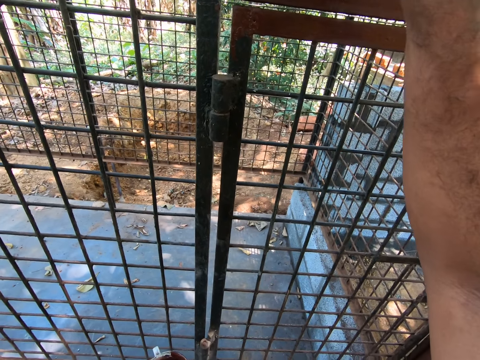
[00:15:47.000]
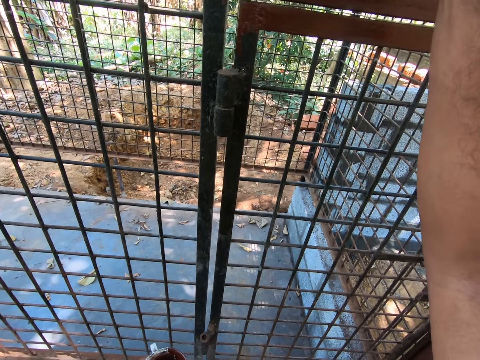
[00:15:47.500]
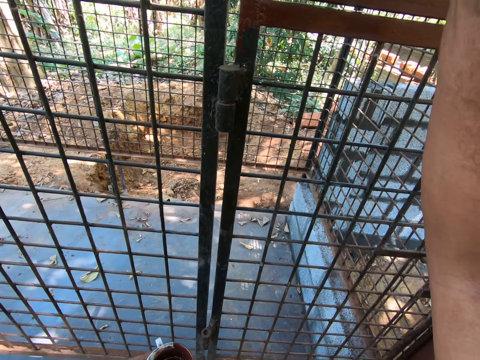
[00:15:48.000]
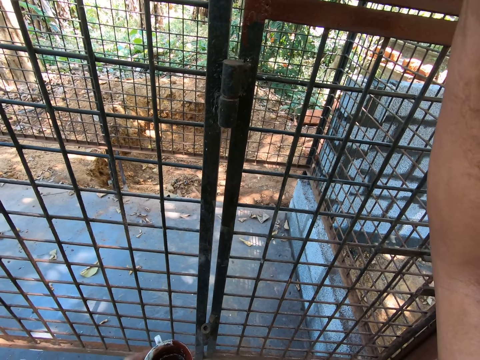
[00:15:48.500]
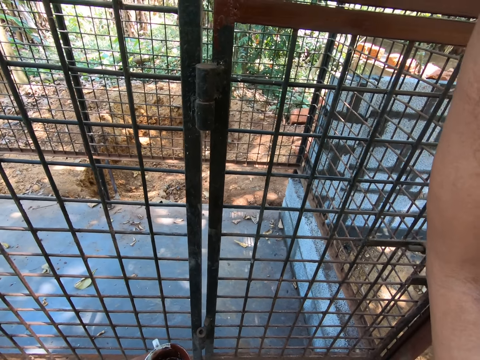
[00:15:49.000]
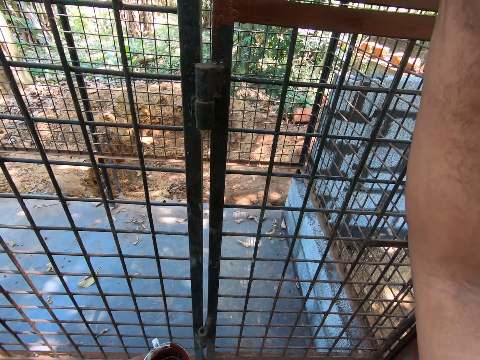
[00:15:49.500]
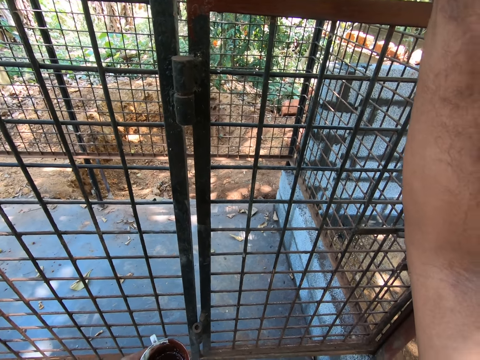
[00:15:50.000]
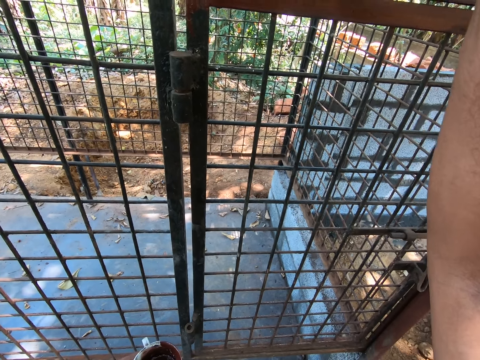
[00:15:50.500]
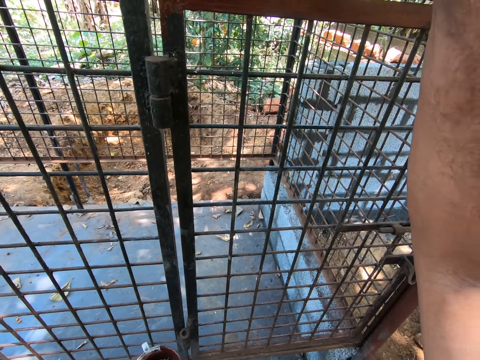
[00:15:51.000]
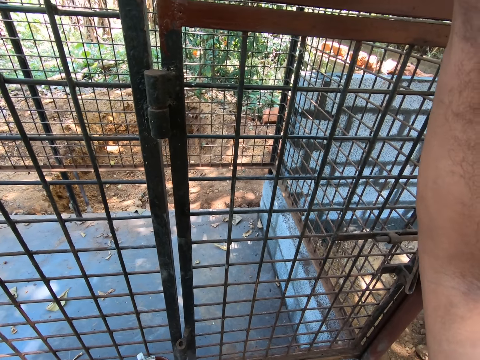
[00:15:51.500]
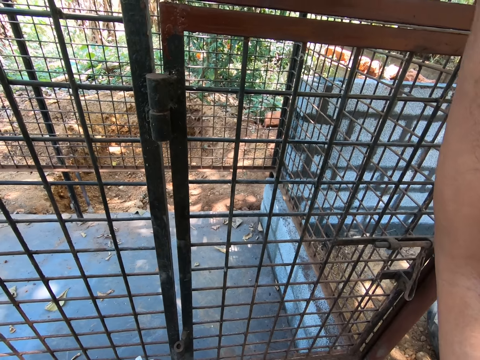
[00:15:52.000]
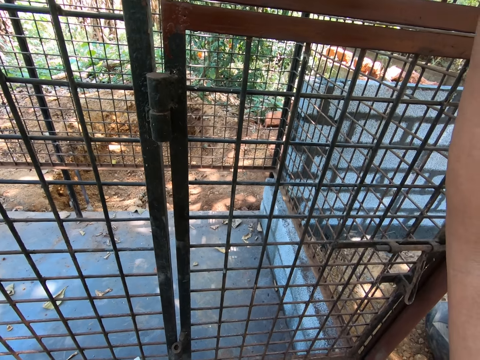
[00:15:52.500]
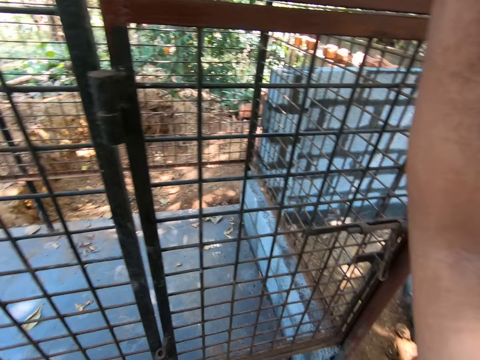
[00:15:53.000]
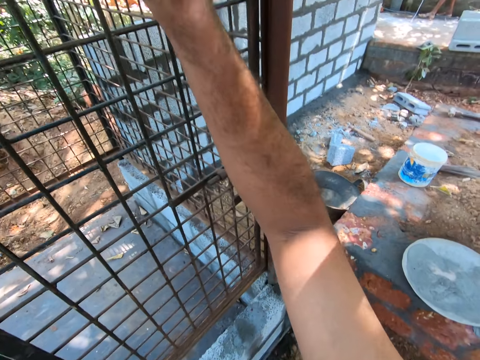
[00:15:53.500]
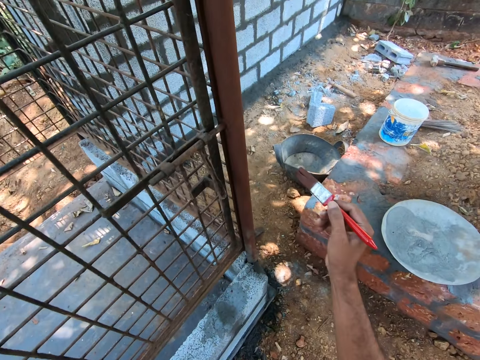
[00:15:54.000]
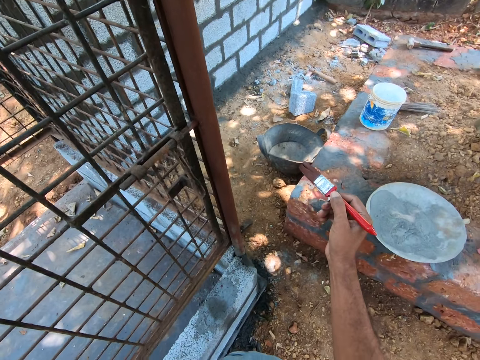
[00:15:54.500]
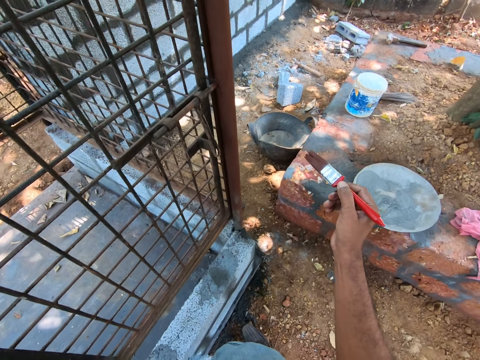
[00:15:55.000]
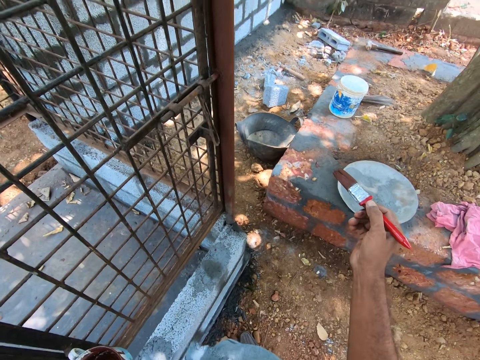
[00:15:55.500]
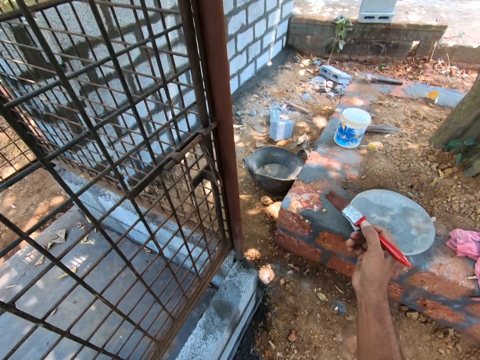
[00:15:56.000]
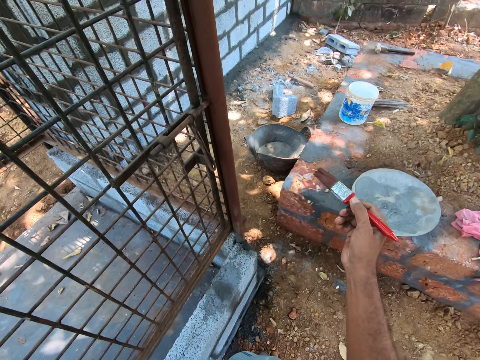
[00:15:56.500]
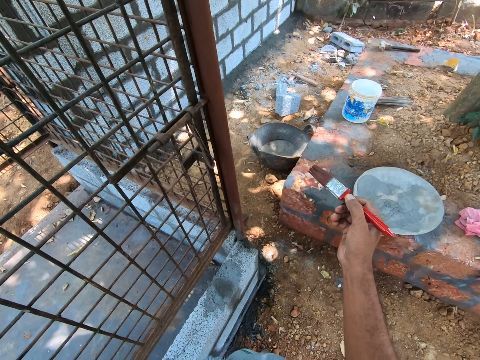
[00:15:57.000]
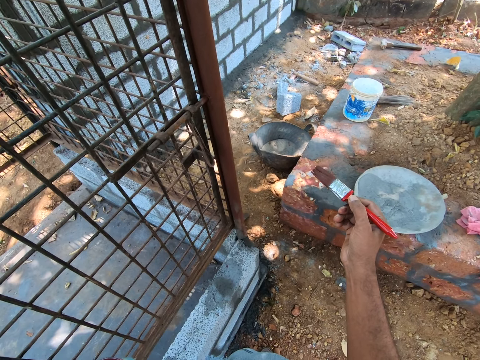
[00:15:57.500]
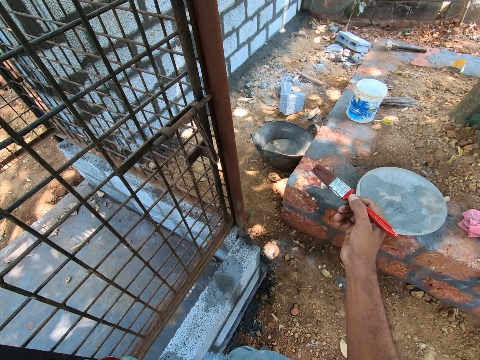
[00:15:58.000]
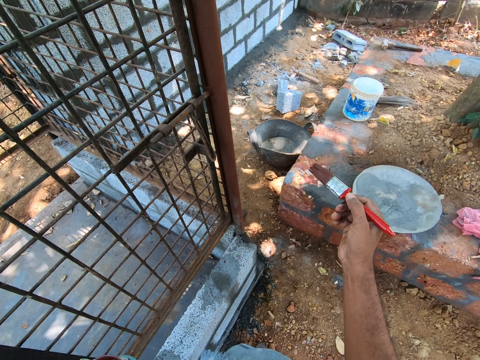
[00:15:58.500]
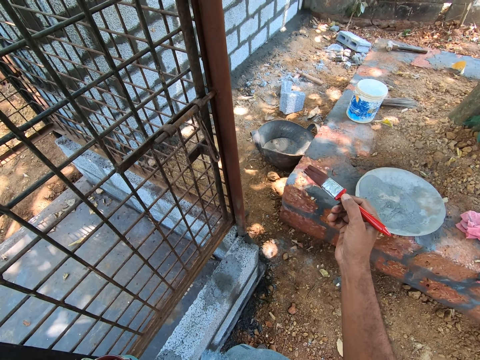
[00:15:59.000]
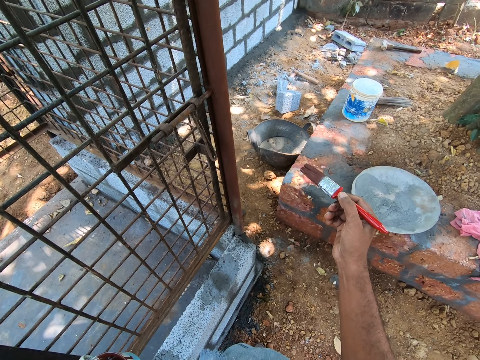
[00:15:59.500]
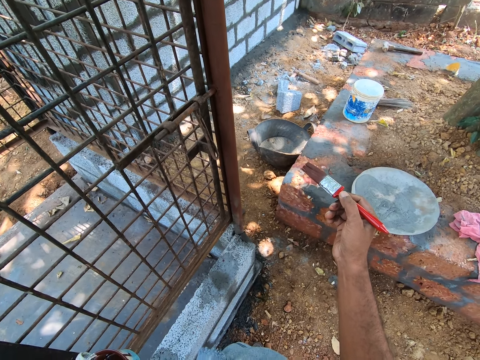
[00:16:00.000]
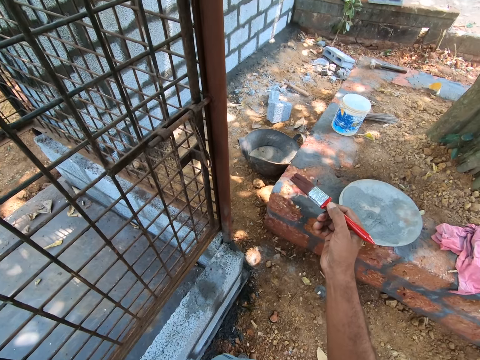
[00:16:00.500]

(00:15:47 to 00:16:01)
The camera wearer looks around. They hold a paint brush.

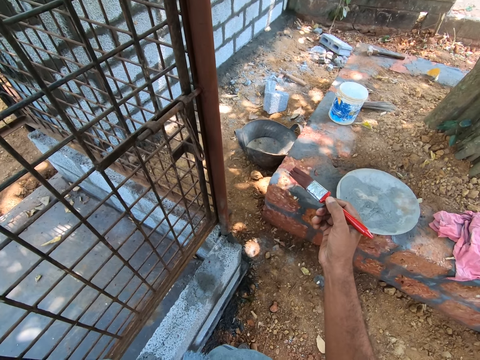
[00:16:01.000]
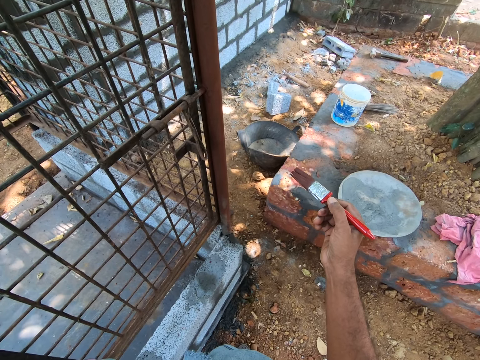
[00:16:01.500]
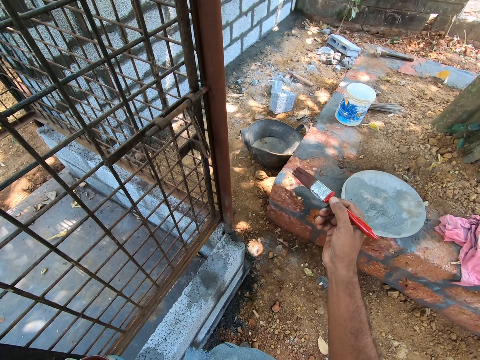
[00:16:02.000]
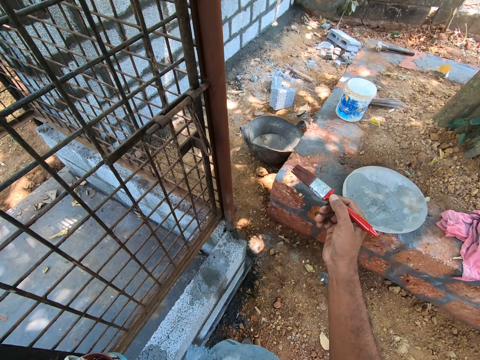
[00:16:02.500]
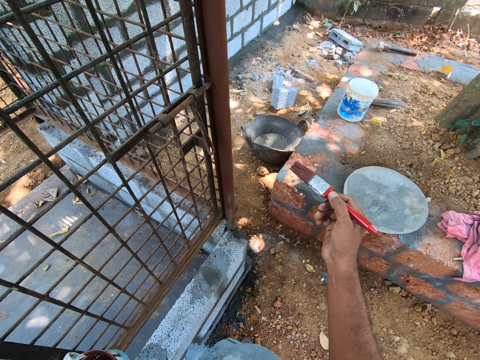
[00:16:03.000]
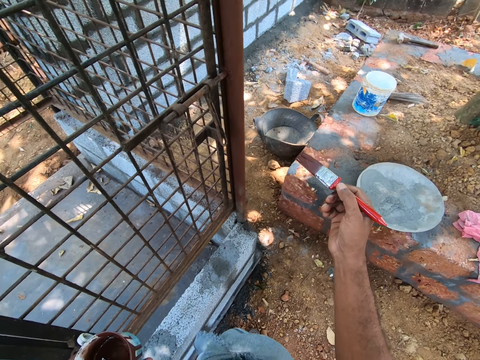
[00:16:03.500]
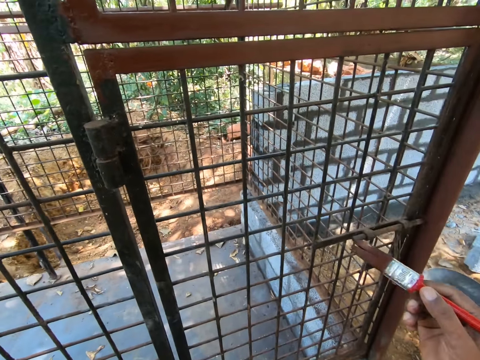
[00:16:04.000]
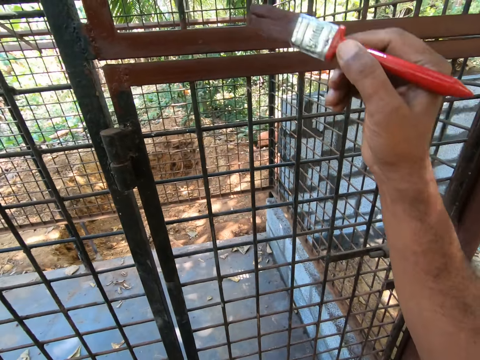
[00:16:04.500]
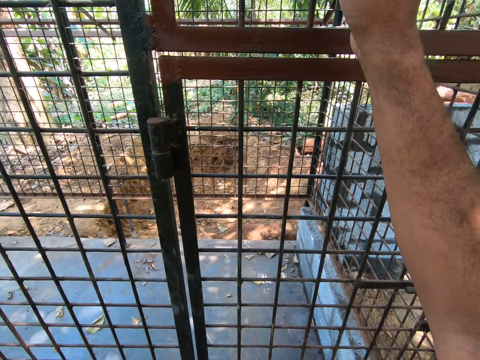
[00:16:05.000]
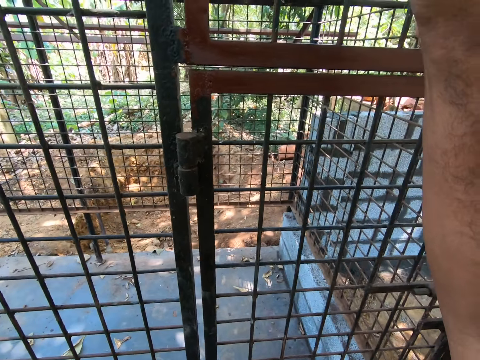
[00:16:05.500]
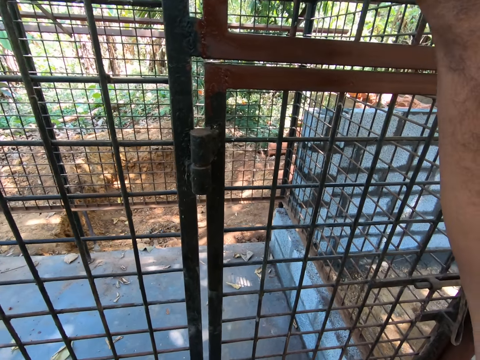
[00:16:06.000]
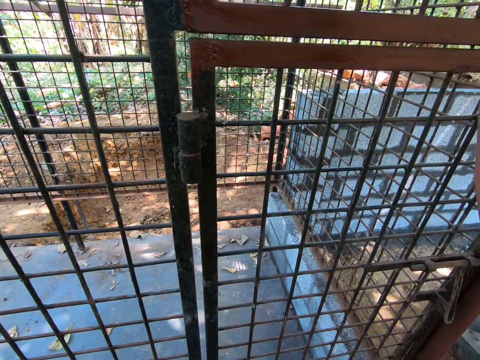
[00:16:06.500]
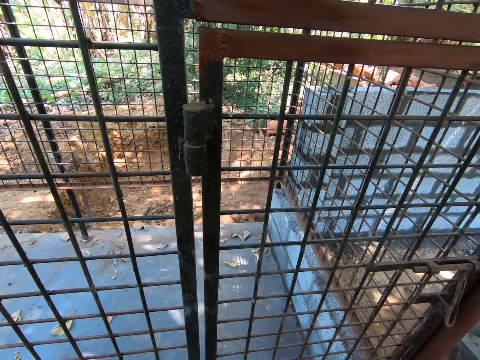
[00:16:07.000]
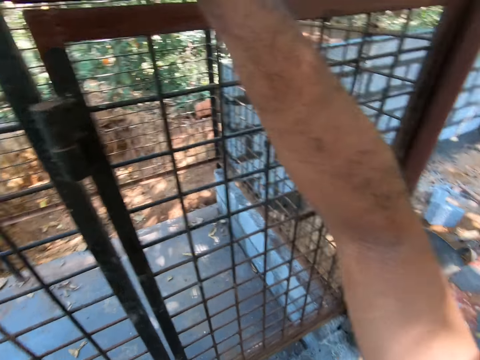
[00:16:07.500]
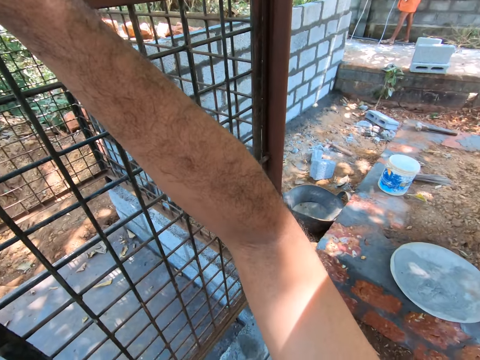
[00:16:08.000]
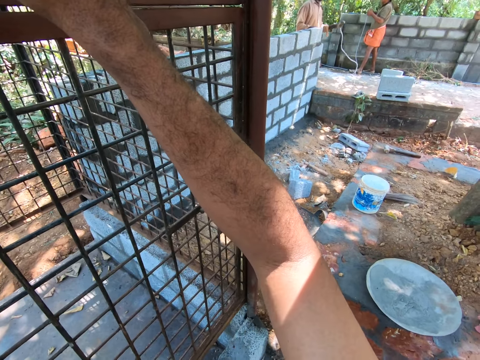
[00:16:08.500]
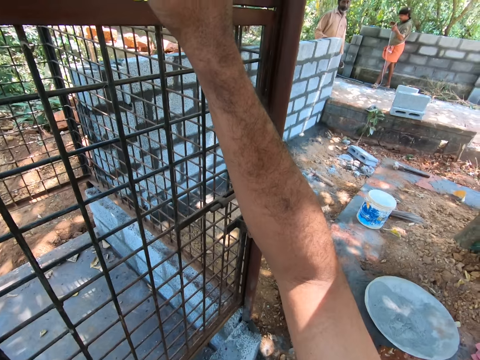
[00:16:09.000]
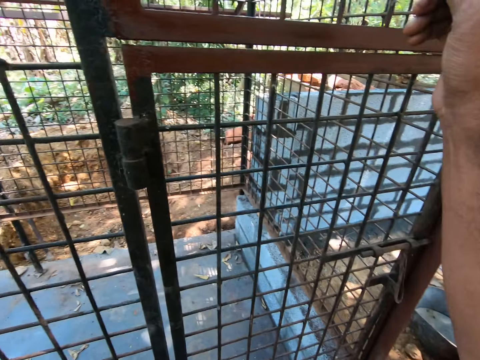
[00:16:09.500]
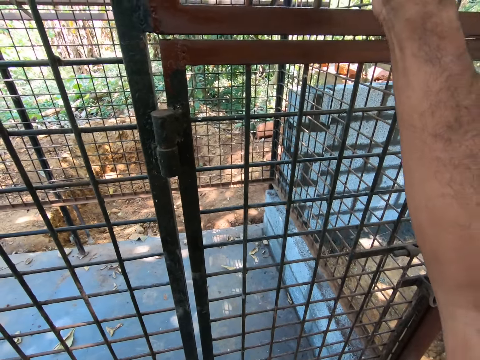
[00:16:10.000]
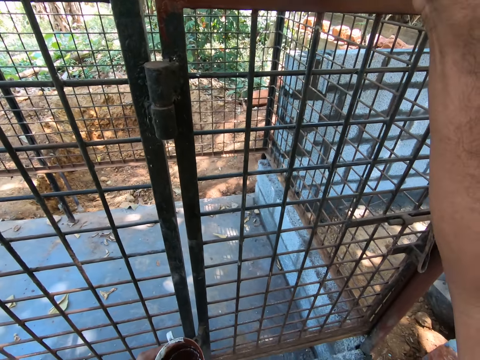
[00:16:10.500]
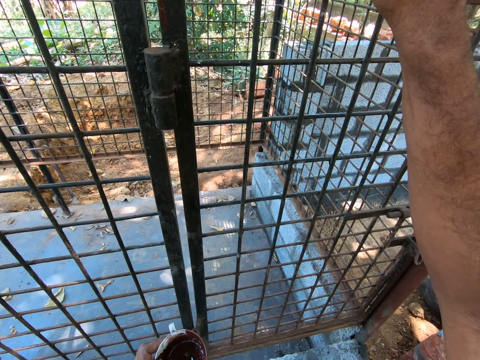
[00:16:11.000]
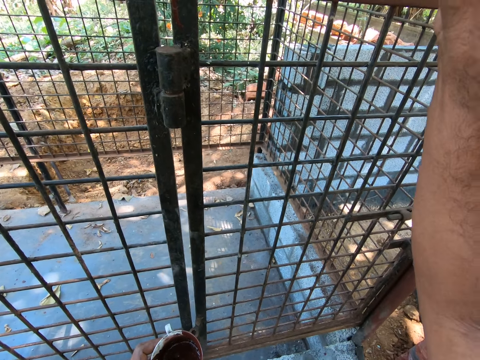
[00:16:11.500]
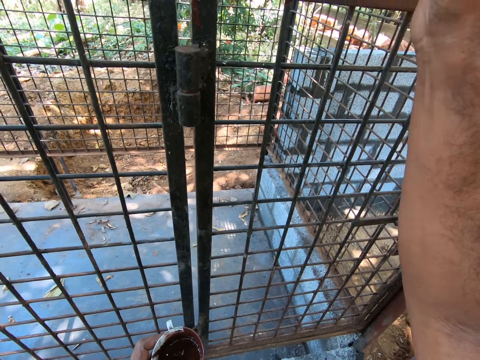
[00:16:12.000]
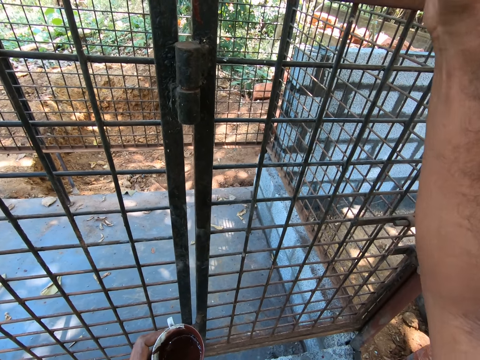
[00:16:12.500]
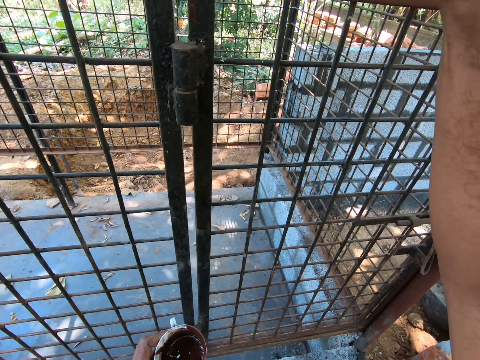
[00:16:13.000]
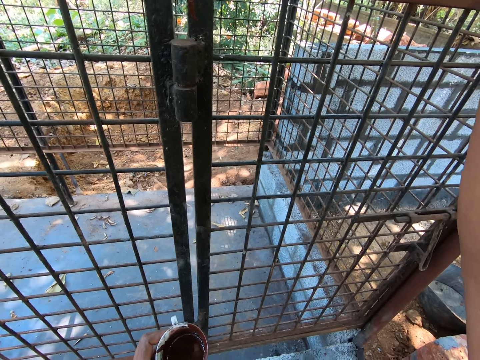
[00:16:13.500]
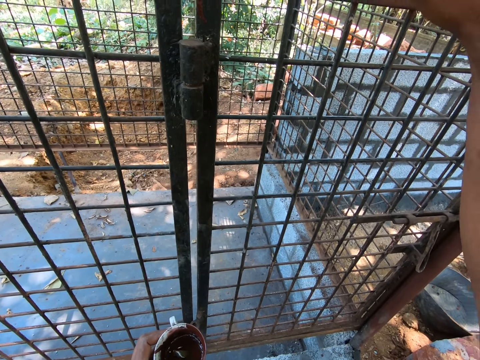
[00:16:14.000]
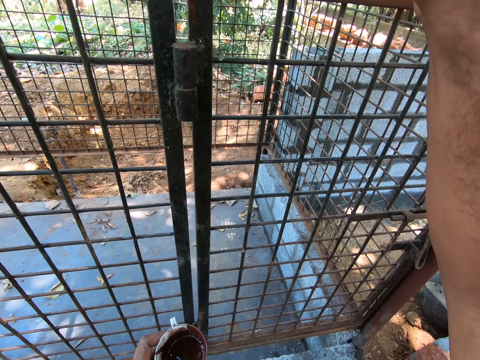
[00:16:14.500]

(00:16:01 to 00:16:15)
The camera wearer turns around. They paint the metal using a brush. They turn around. They interact with a person and another person. The other person stands at the construction site. The first person holds a thread.
